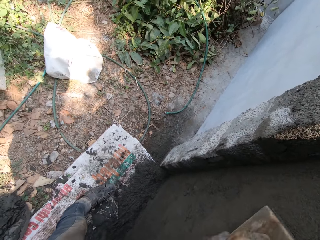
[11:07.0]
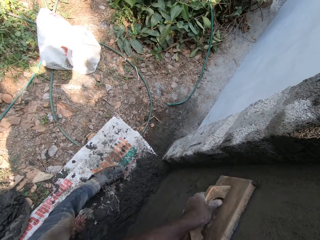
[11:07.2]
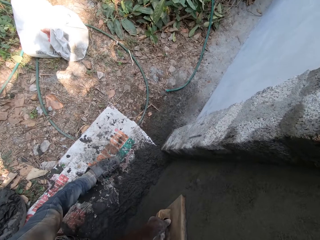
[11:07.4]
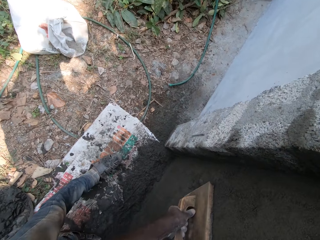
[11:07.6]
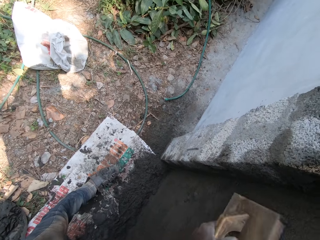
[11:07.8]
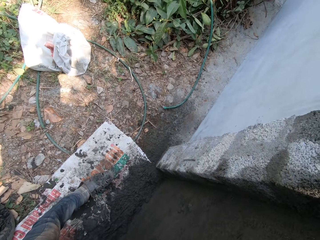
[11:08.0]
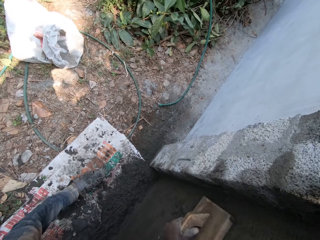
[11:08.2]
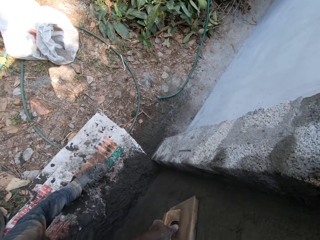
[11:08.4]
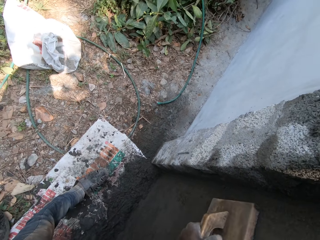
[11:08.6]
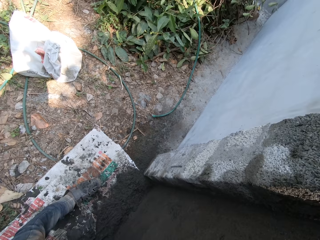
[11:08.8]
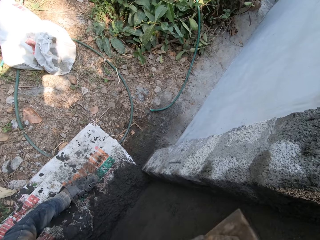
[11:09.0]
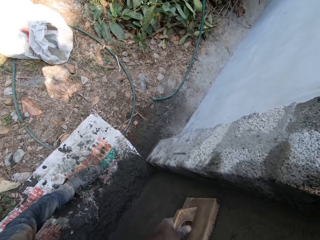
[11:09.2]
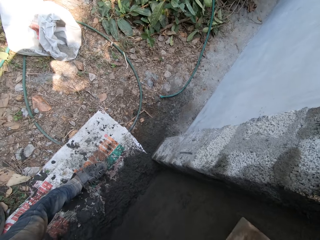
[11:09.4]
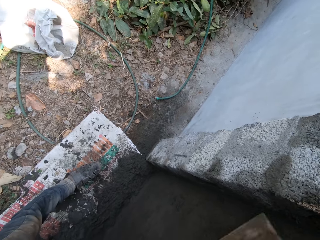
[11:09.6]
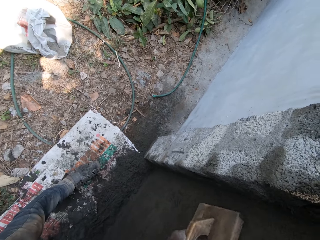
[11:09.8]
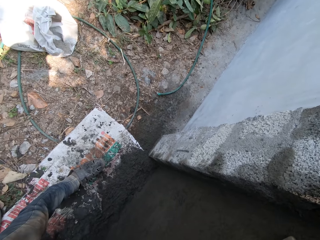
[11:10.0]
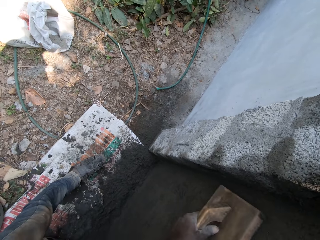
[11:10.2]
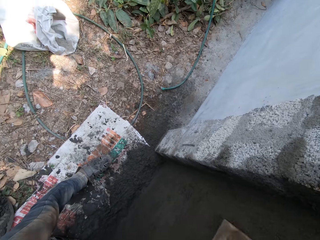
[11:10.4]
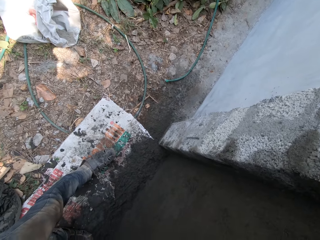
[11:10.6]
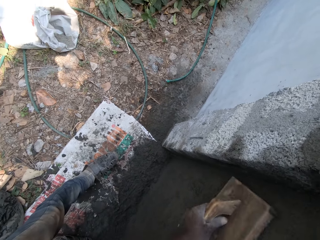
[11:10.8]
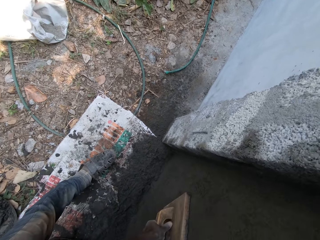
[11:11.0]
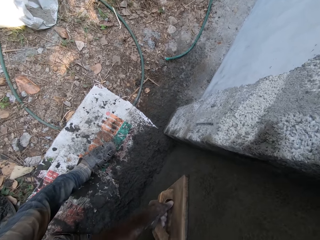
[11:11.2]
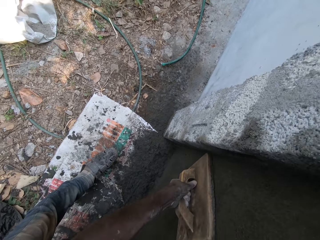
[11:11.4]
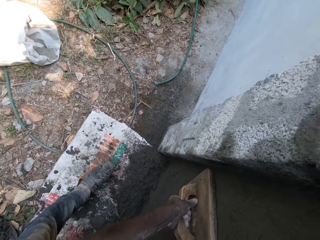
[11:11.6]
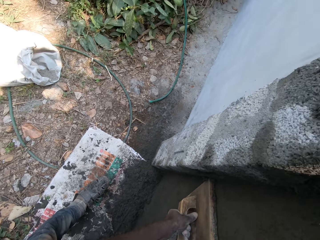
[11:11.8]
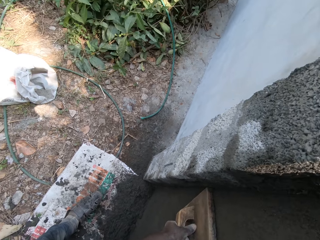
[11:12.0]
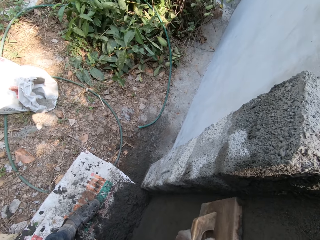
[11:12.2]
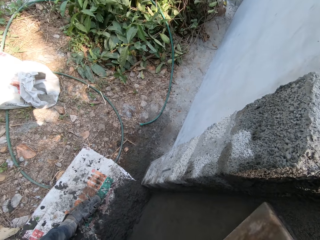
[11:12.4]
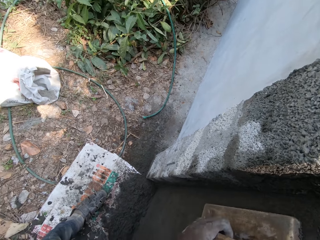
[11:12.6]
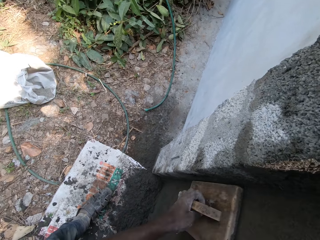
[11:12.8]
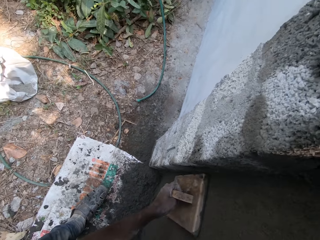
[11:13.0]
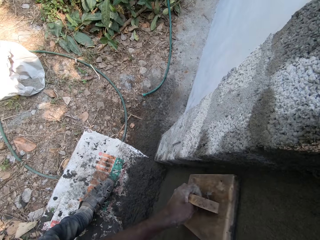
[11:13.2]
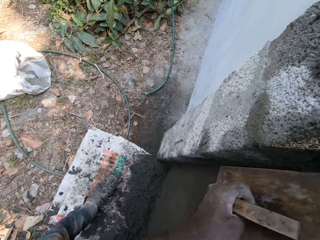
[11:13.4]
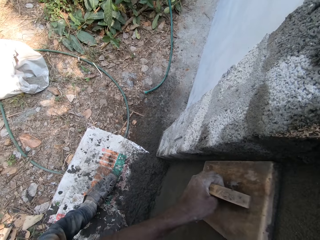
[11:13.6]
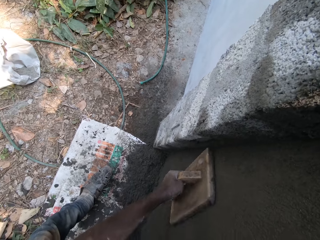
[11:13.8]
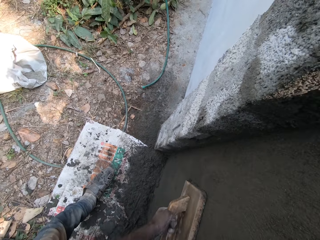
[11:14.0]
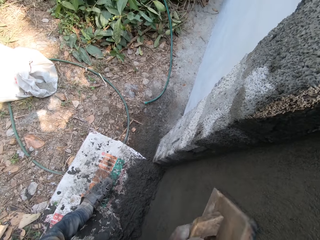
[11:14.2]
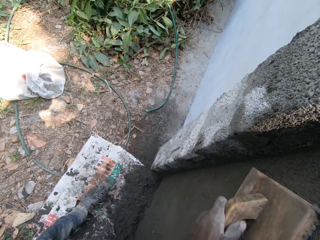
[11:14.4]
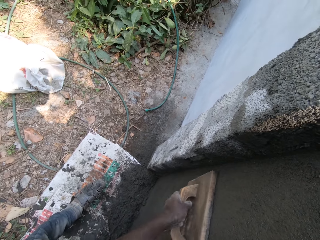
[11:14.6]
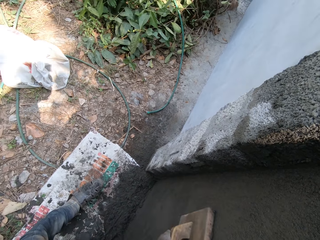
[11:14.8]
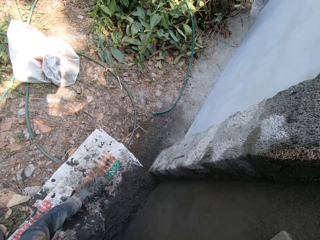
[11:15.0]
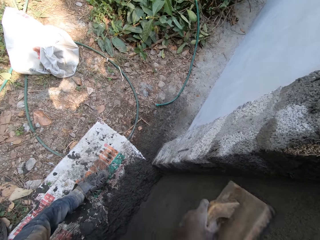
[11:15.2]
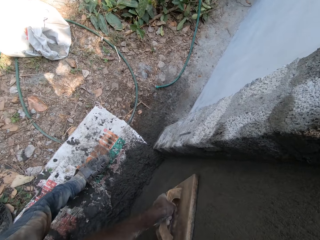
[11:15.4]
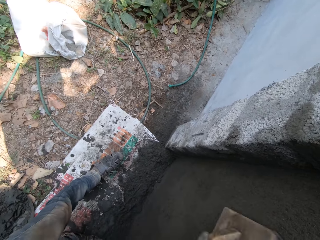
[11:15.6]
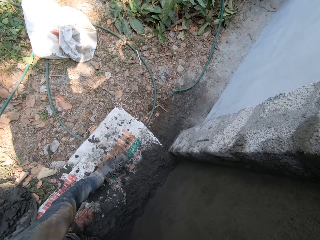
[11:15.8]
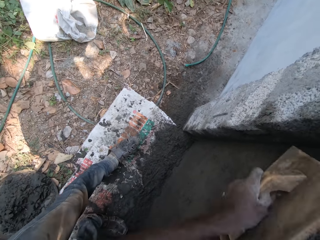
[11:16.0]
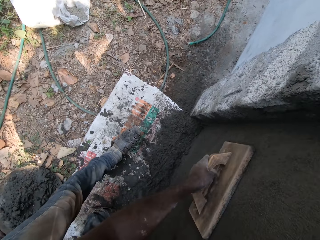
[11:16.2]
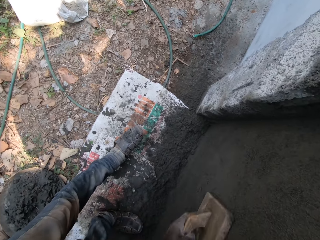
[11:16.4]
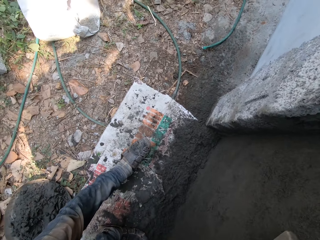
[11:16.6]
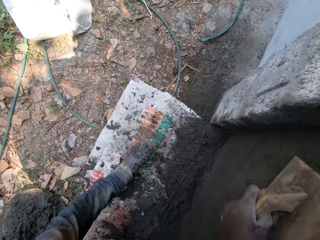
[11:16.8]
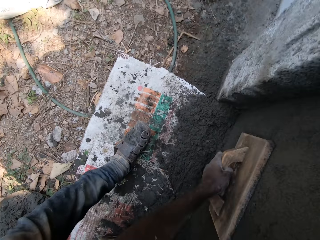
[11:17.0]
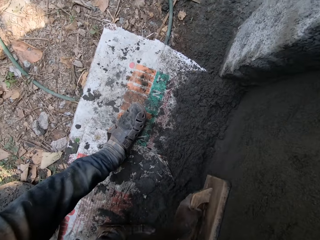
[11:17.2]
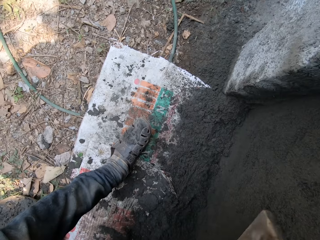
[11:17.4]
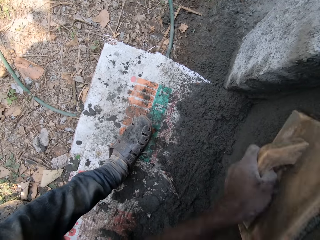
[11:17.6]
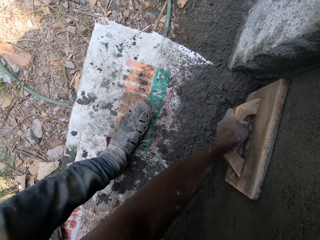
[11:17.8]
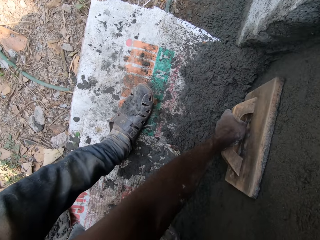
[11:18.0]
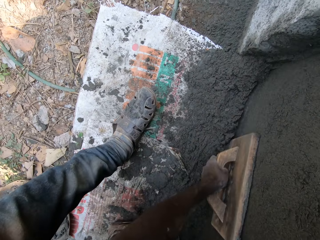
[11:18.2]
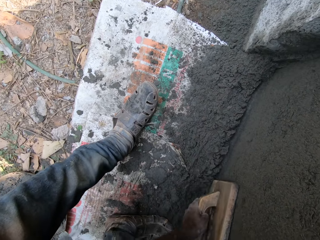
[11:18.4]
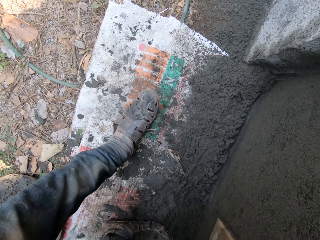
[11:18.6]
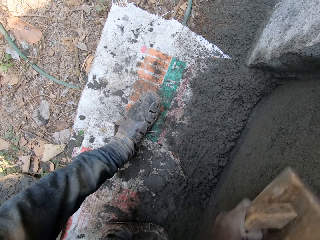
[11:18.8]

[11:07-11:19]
The camera wearer turns around and smoothens the wall with the wooden float.

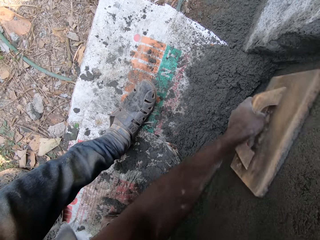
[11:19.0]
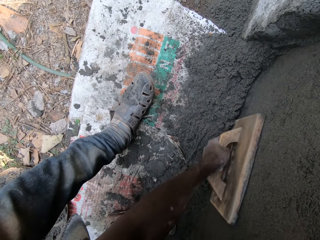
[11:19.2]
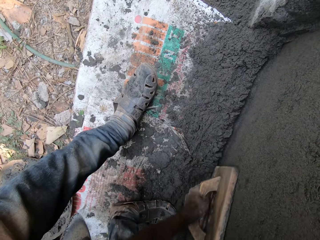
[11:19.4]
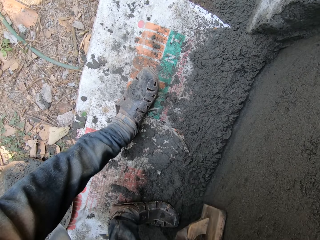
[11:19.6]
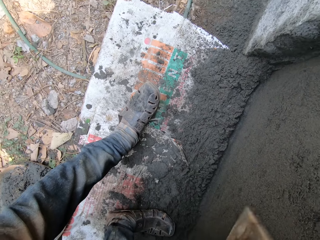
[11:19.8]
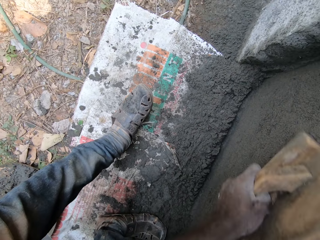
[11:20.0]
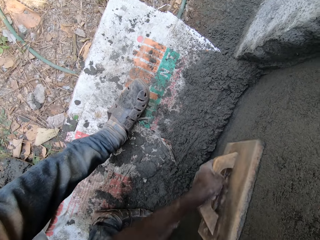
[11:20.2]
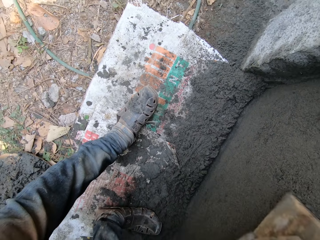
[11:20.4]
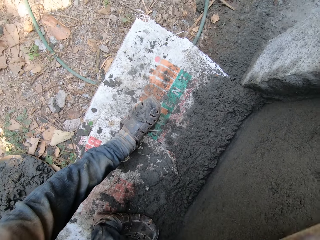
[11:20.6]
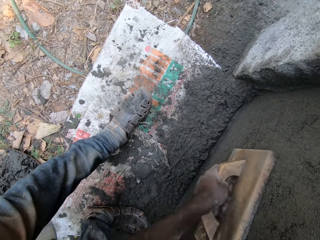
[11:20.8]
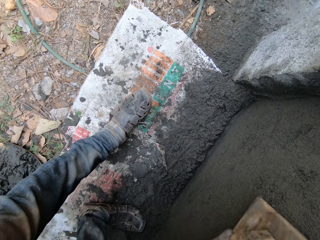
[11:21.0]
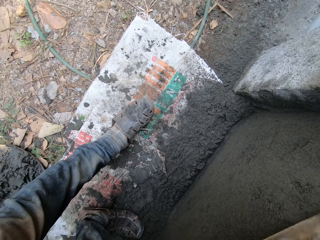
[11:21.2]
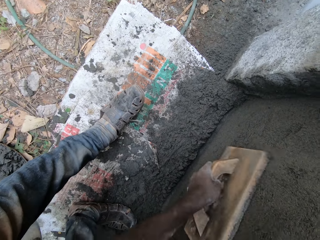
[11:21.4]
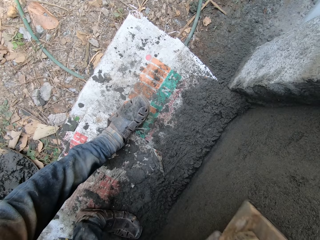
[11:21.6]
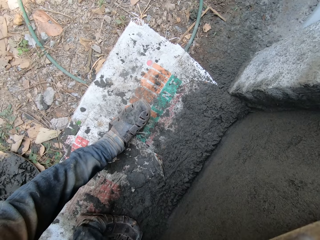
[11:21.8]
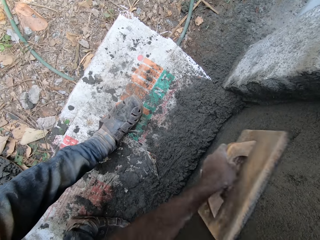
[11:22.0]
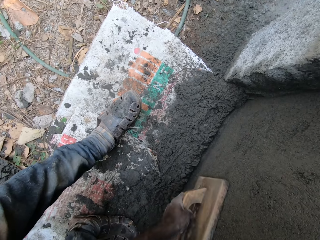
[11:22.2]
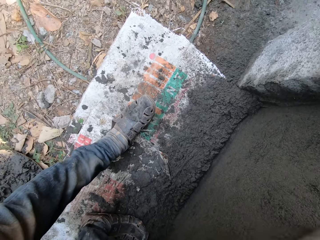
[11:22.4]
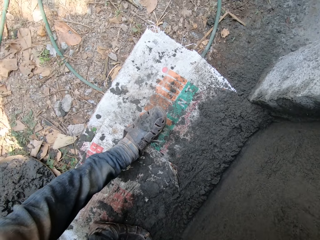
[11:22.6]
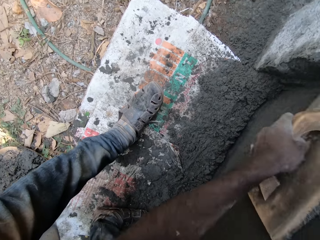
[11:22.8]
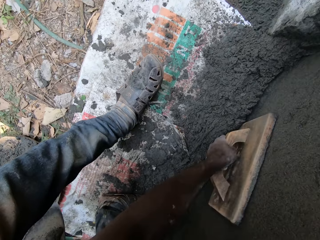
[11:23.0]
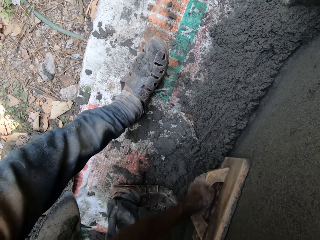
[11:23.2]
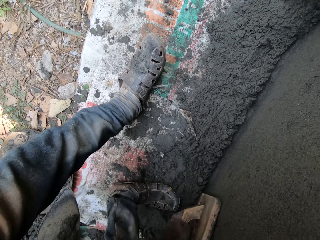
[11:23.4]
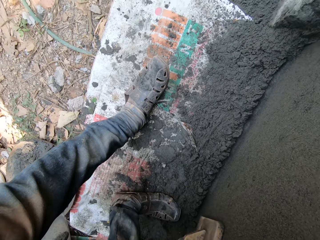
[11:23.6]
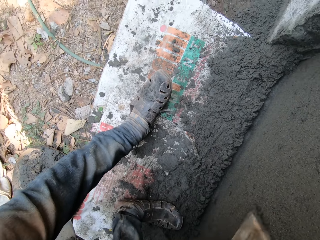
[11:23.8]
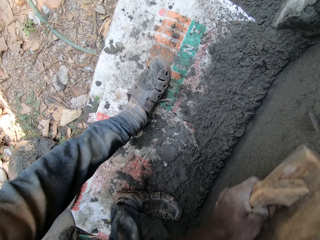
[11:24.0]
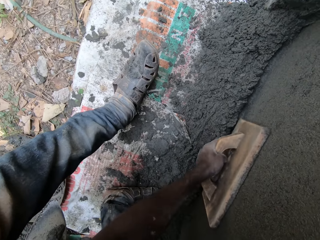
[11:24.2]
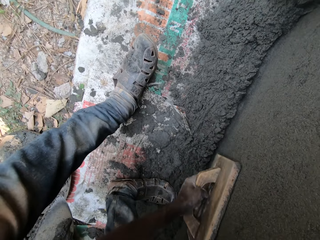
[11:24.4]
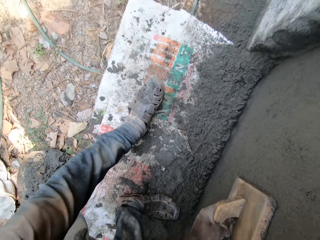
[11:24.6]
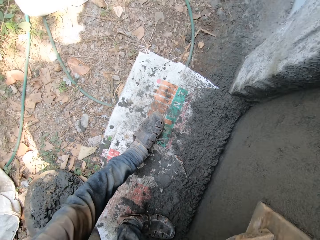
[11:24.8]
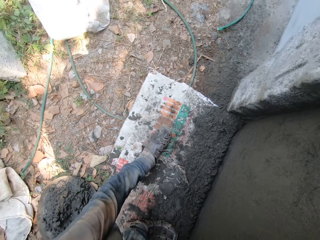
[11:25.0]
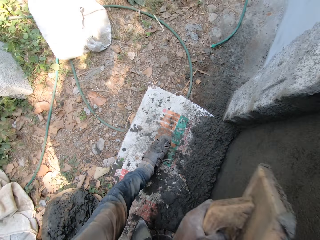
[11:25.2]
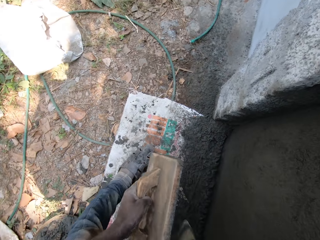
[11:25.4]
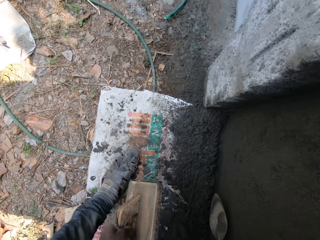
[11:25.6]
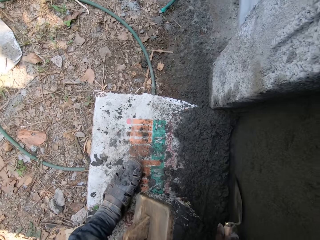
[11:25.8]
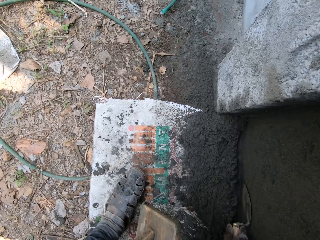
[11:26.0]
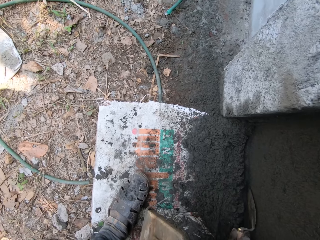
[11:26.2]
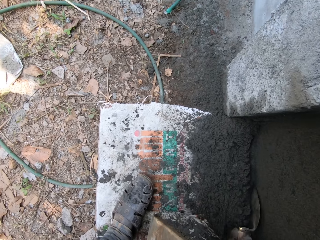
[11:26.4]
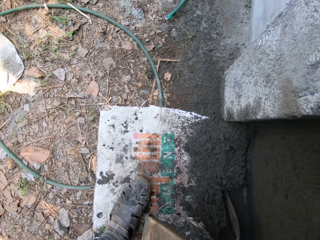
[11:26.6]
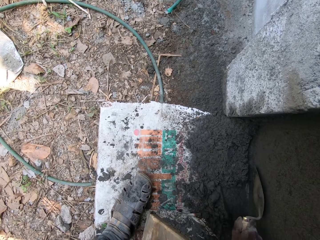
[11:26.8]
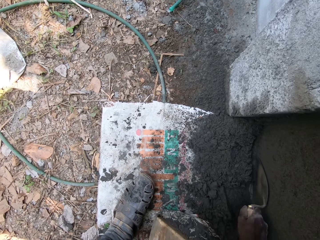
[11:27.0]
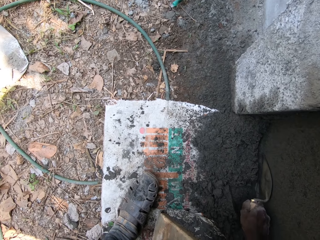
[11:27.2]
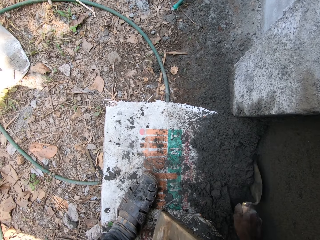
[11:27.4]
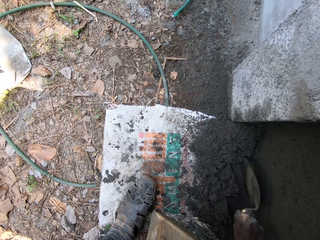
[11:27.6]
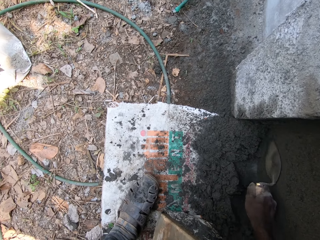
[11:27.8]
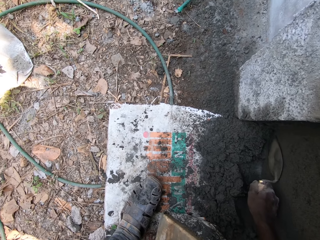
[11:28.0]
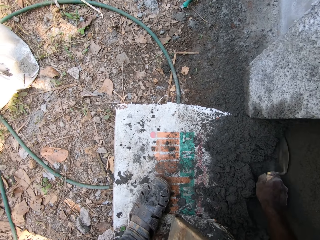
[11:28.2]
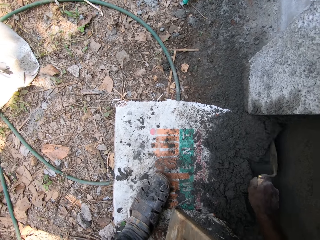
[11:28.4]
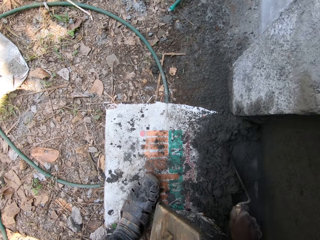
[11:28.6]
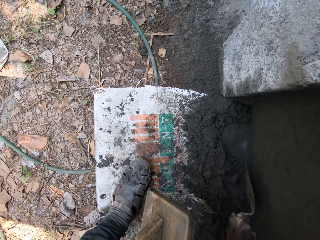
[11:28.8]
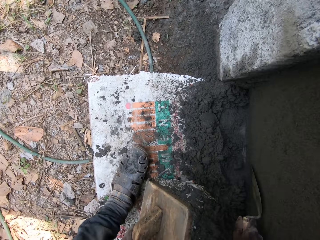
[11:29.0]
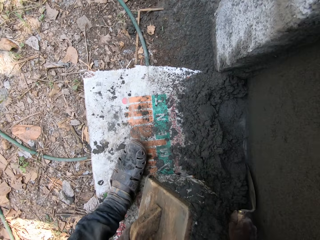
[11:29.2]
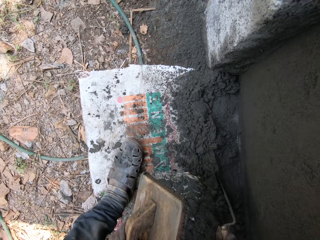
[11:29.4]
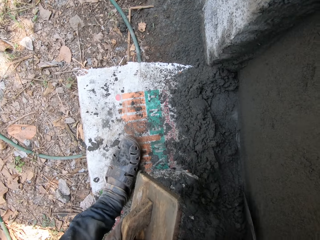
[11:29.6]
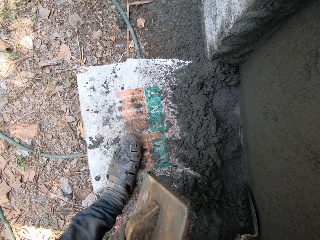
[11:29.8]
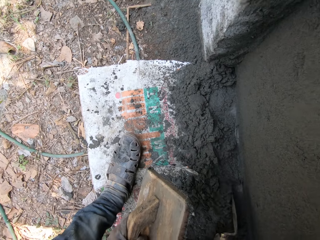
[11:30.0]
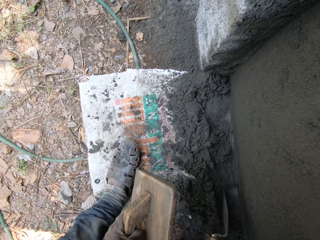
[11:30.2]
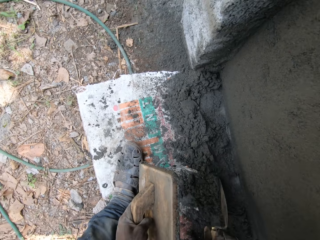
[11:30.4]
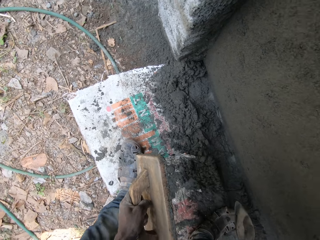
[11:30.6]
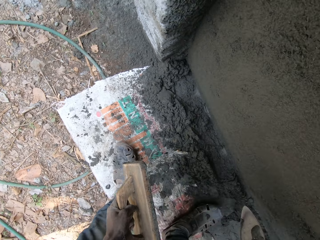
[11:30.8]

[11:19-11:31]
The camera wearer moves cement plaster away from the wall with the hand trowel in his right hand. He collects the concrete with the trowel.
